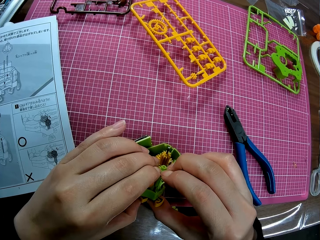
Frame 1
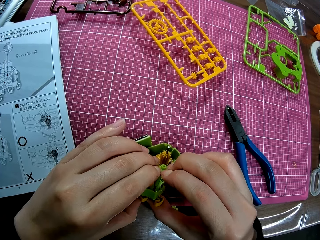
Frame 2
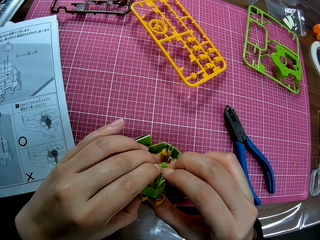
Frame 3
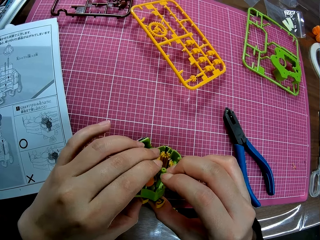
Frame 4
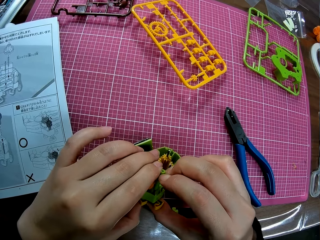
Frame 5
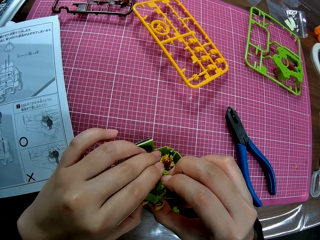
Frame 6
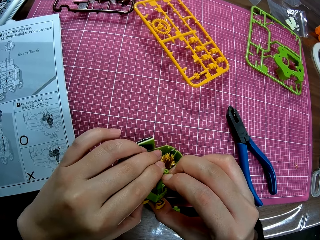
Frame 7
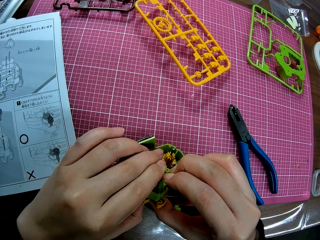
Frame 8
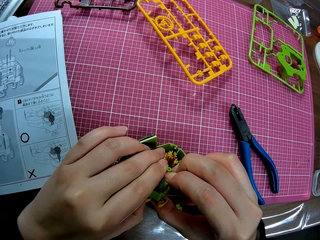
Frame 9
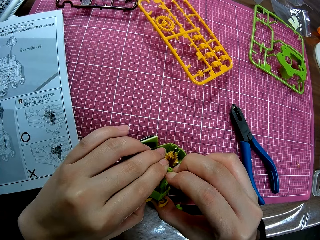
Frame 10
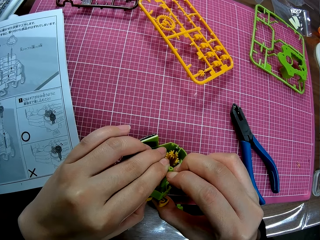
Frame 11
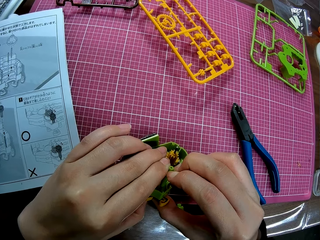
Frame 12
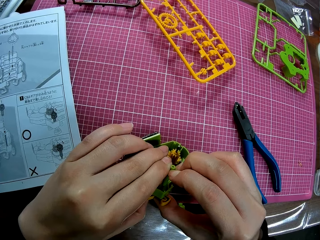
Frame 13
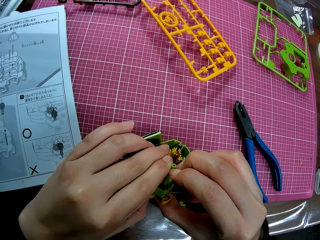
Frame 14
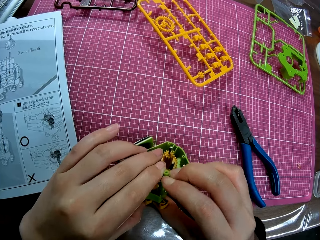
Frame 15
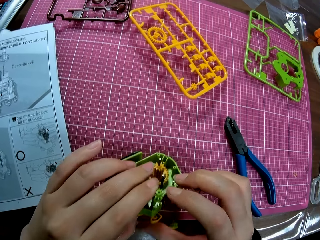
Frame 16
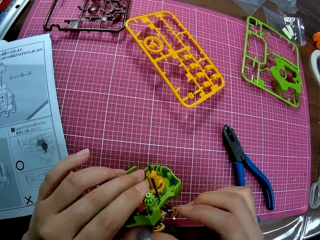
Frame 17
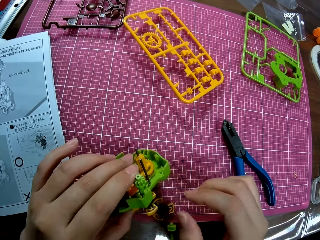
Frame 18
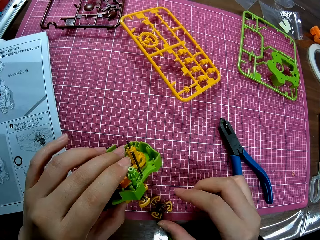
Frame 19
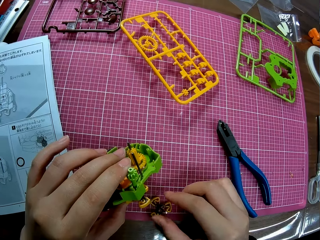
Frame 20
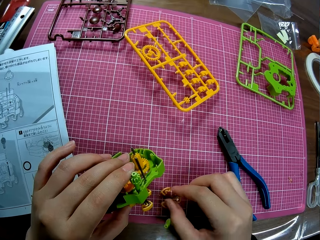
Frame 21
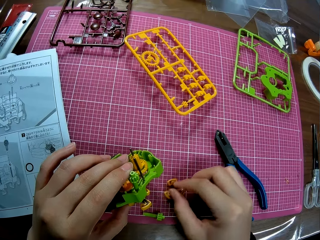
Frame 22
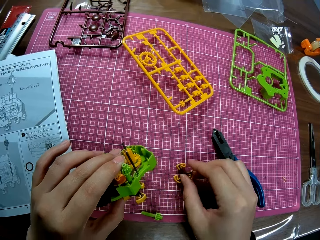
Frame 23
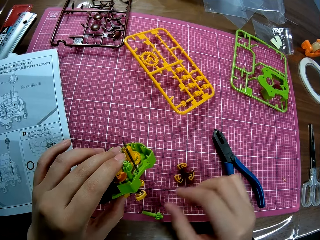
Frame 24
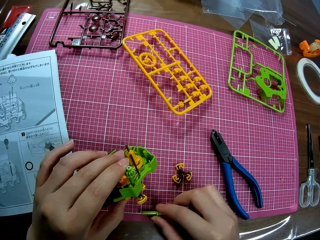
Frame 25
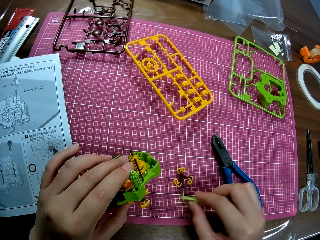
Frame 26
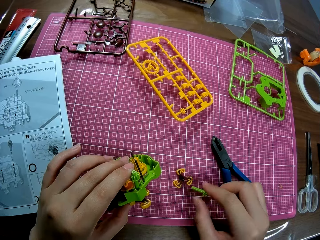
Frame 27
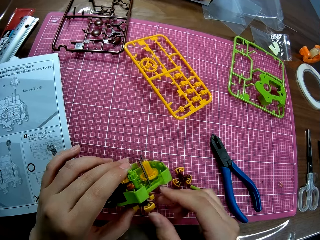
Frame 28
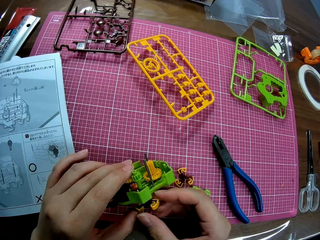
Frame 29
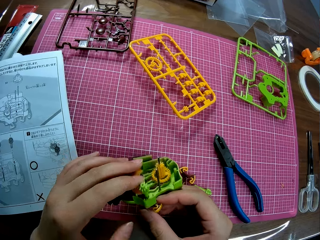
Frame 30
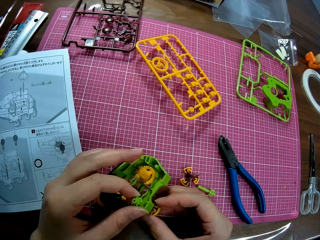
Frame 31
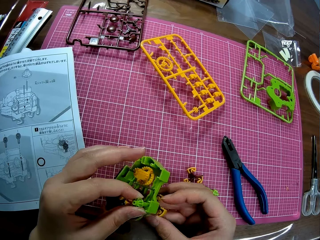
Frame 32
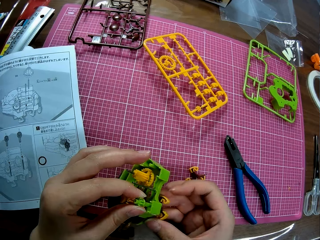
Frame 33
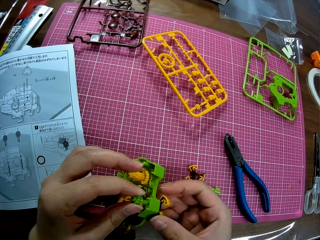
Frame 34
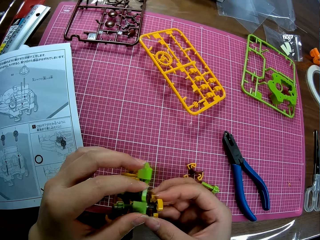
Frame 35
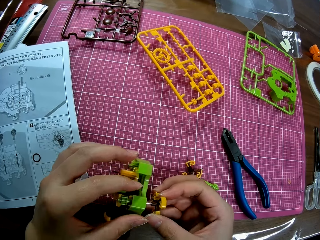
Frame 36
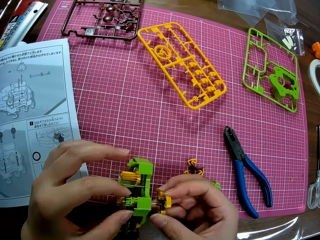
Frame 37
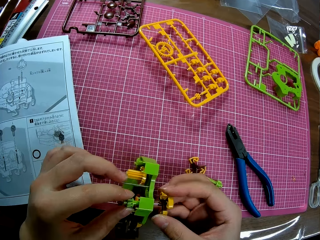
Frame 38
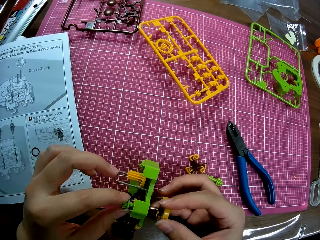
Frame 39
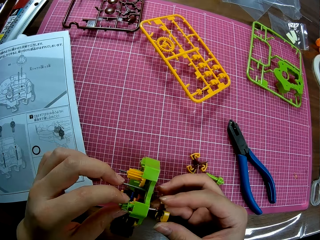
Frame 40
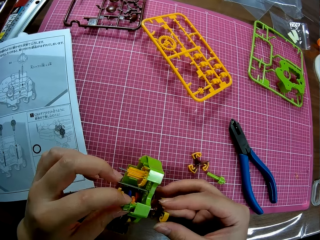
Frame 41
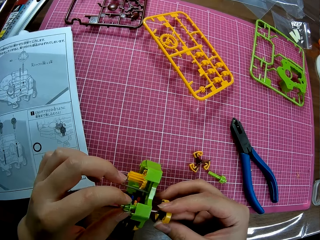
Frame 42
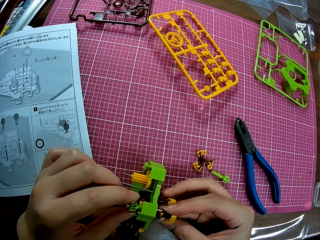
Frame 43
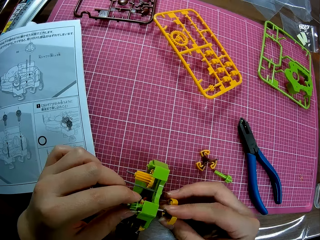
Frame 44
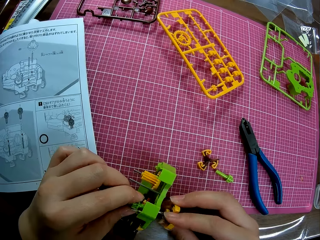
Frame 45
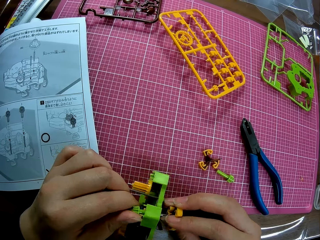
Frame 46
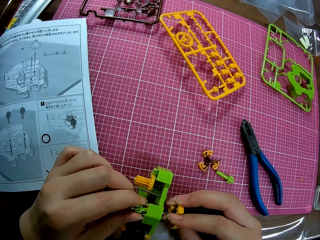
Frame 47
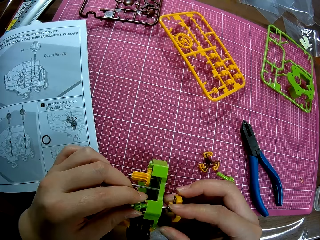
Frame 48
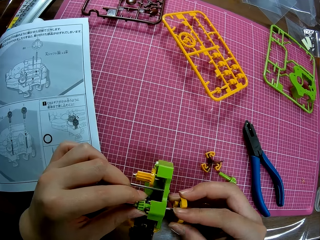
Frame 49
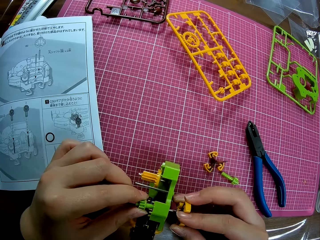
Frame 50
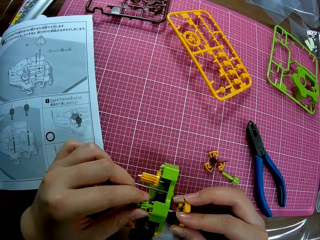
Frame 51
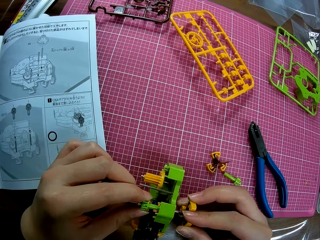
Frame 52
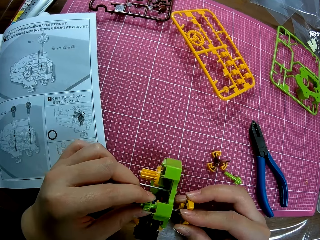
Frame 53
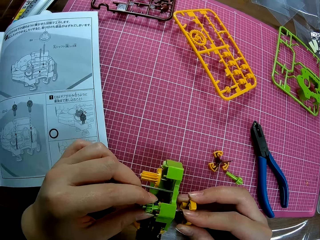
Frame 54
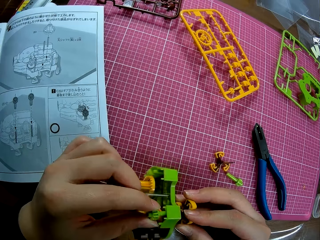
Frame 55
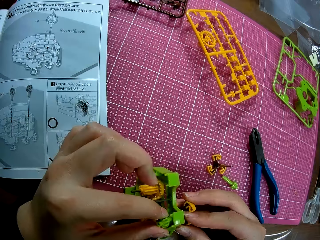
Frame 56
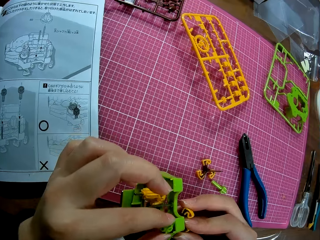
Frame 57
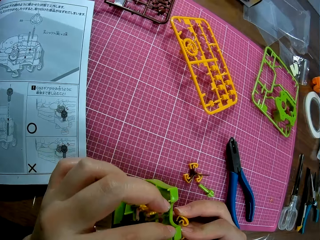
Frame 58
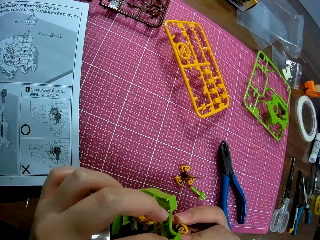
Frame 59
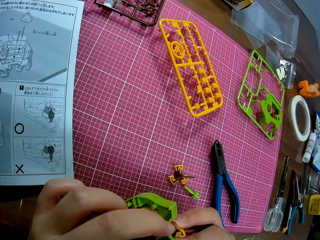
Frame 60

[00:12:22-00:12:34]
The camera wearer removes something from the plastic pig puzzle model. They move a plastic piece on the table. They move the plastic piece on the table again. They fix the plastic pig puzzle model.

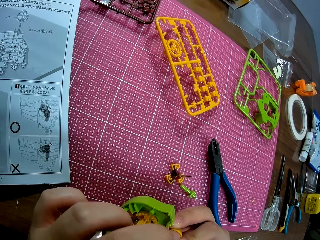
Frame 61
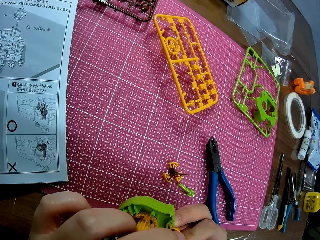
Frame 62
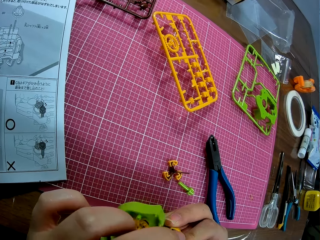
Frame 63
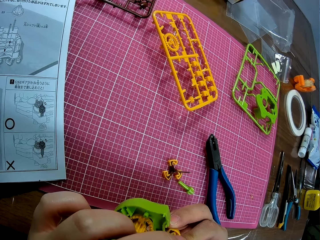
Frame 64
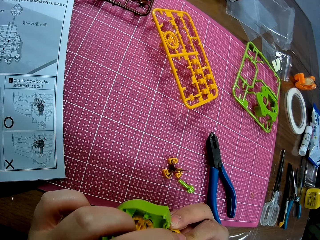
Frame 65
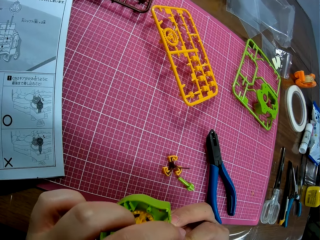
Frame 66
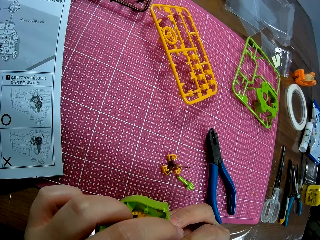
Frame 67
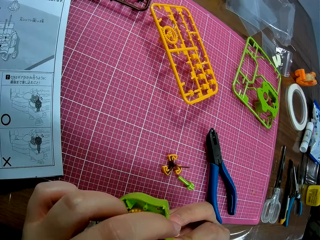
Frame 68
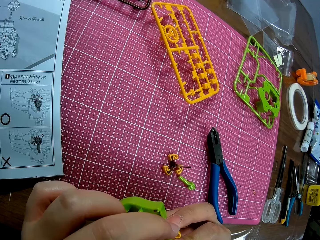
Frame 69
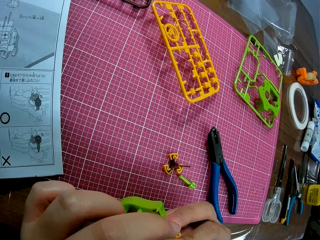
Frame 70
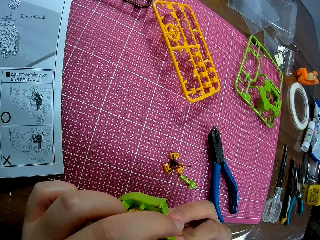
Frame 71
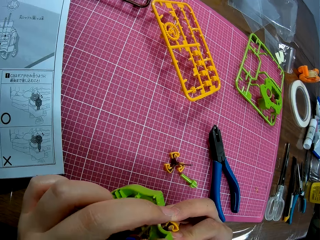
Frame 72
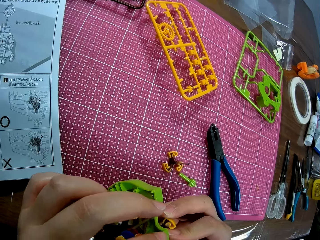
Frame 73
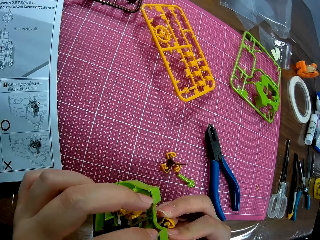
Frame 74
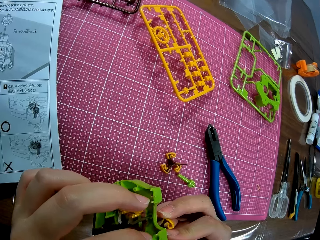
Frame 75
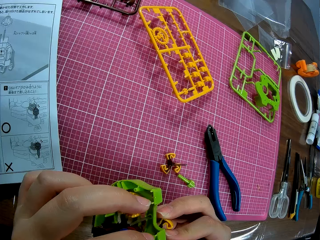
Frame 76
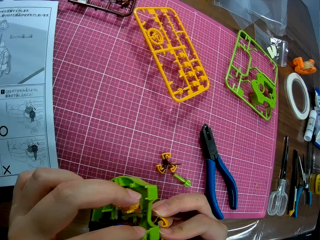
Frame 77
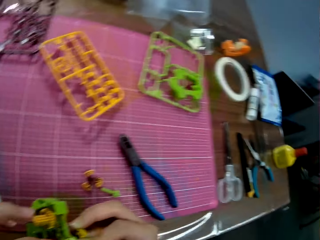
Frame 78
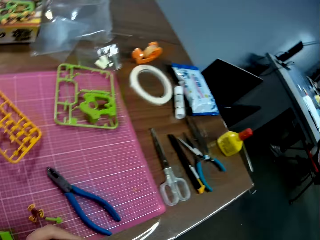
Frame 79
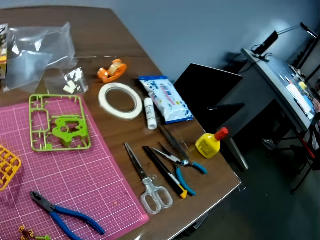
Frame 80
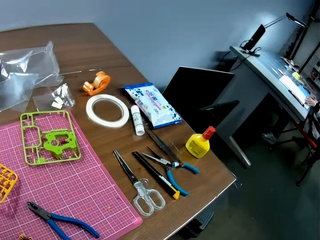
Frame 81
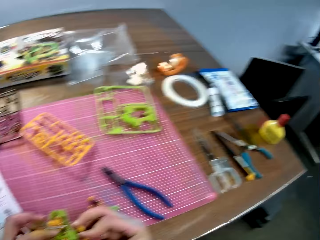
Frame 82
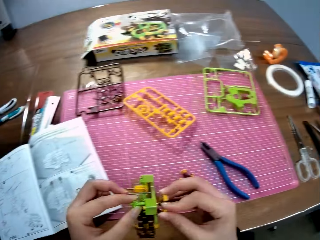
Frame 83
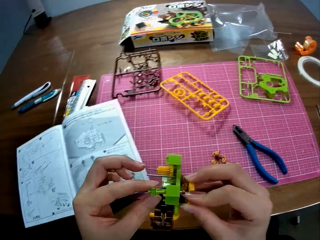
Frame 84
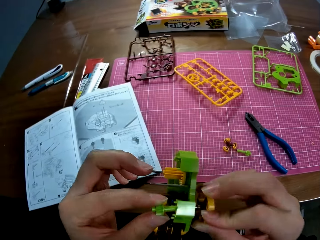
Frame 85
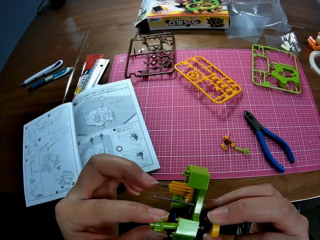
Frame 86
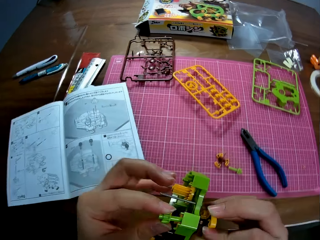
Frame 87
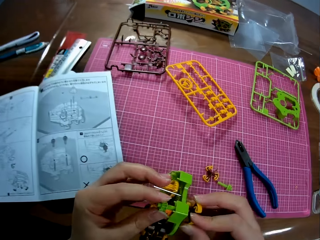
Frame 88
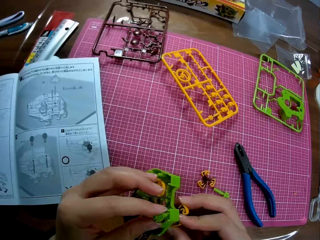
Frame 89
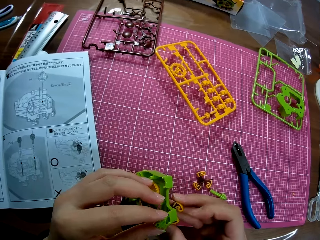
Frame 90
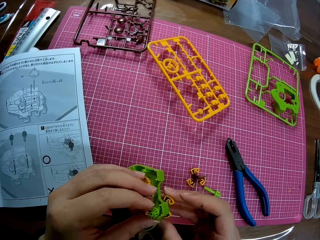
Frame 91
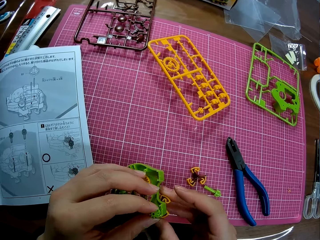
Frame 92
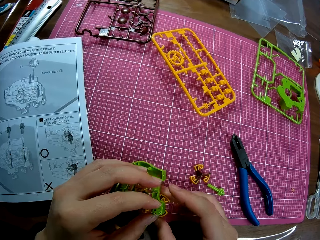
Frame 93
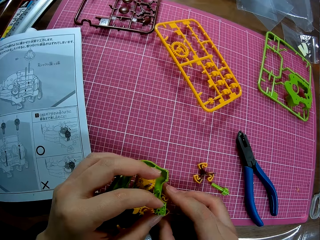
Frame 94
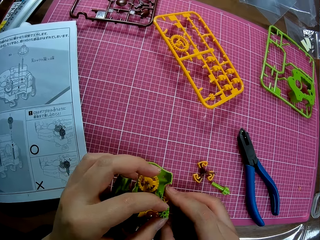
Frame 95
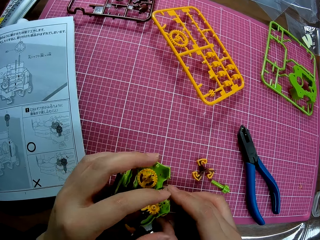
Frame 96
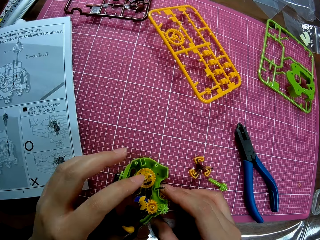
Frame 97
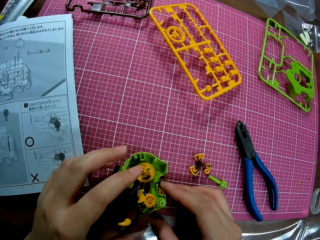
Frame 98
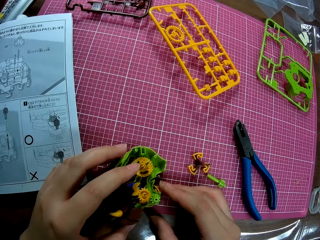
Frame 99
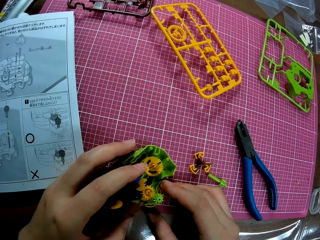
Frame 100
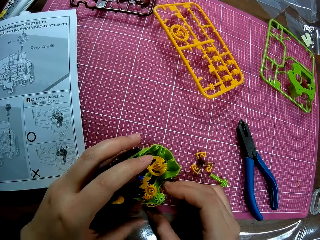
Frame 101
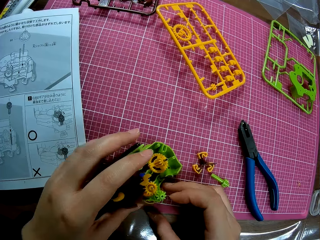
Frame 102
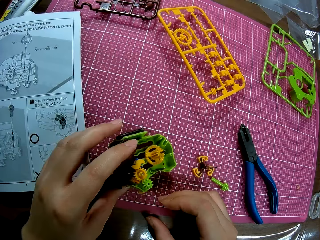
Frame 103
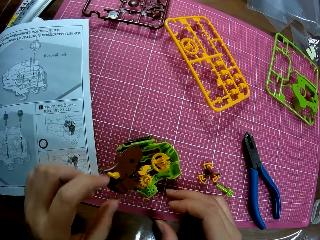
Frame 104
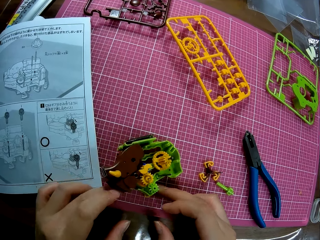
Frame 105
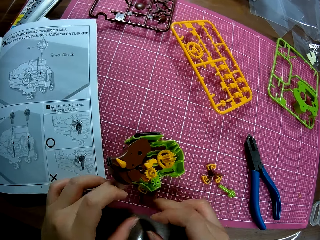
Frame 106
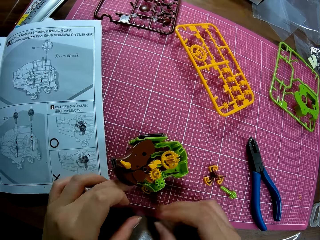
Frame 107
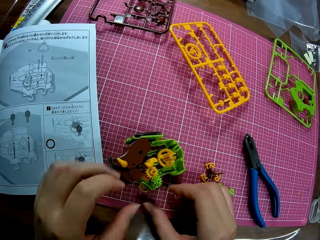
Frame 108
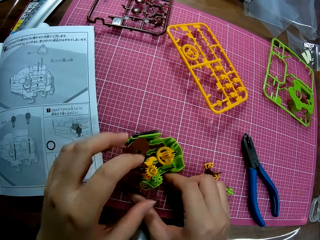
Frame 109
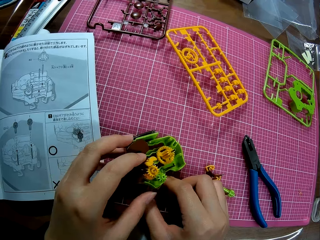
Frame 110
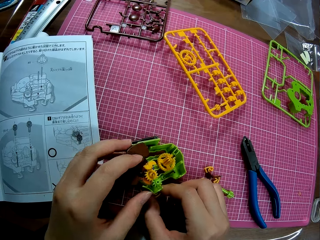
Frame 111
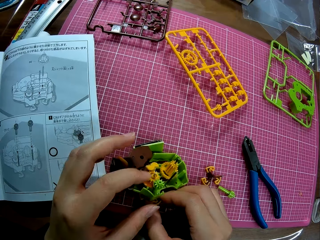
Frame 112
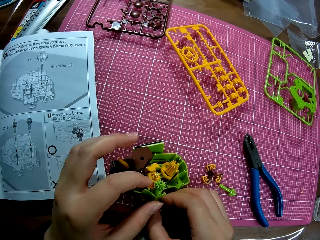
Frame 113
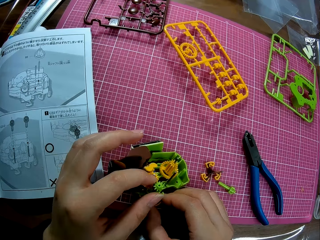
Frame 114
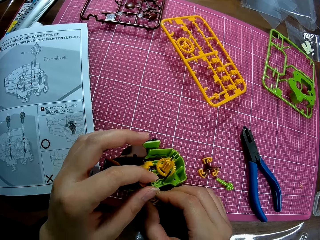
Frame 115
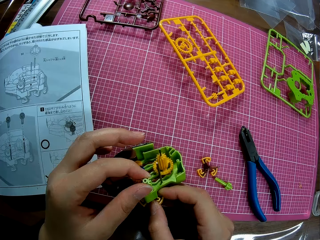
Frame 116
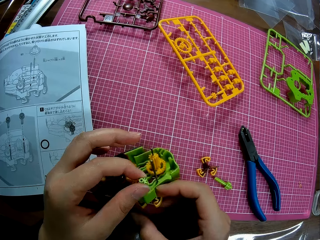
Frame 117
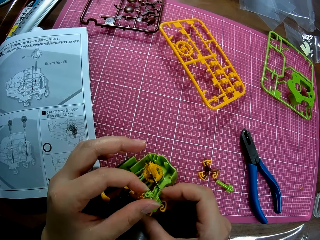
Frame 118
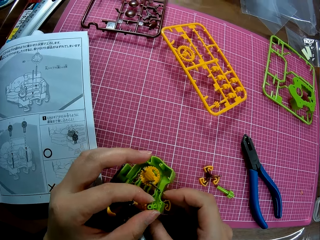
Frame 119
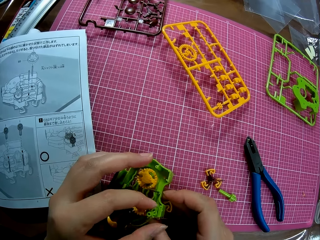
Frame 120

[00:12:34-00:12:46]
The camera wearer looks aside. They fix the plastic pig puzzle model and put the plastic pig puzzle model on the table.
